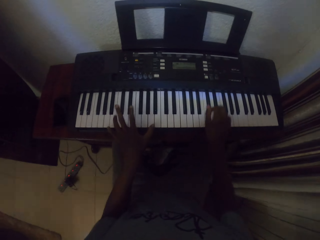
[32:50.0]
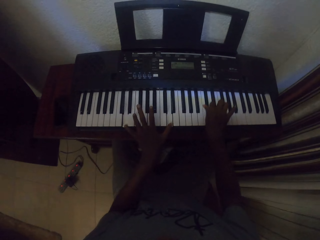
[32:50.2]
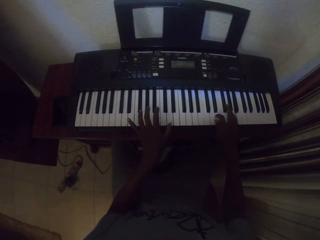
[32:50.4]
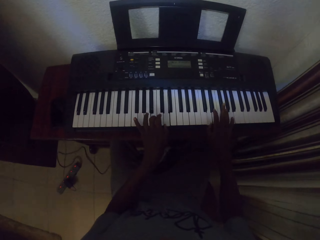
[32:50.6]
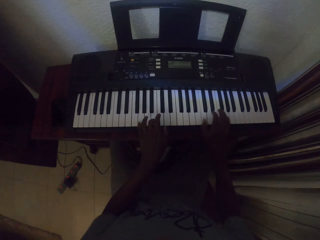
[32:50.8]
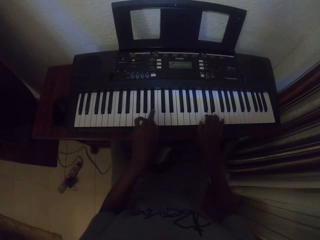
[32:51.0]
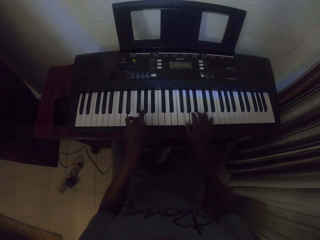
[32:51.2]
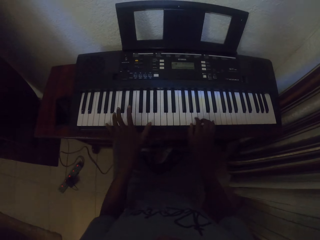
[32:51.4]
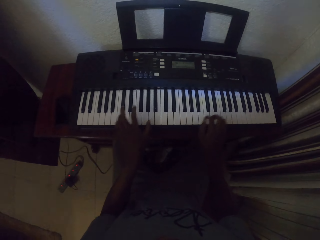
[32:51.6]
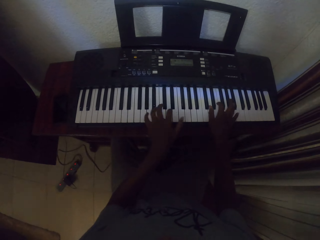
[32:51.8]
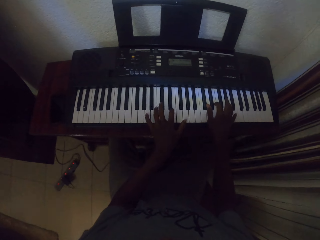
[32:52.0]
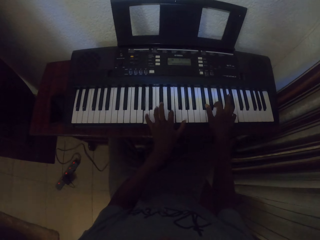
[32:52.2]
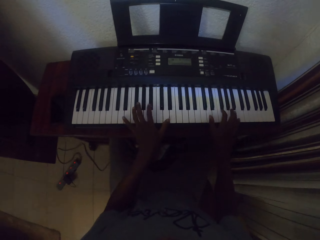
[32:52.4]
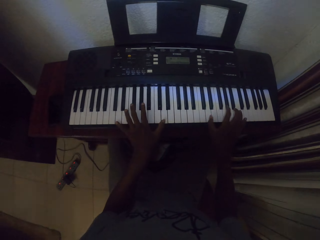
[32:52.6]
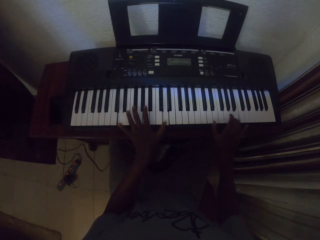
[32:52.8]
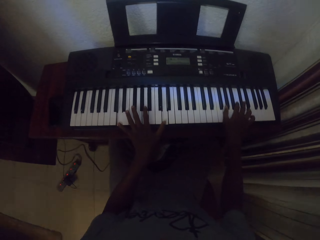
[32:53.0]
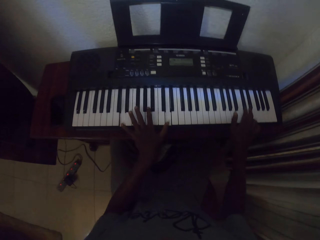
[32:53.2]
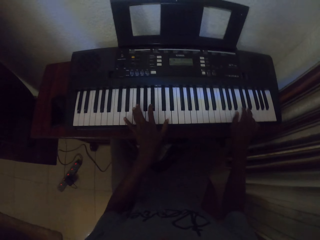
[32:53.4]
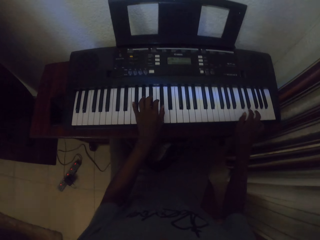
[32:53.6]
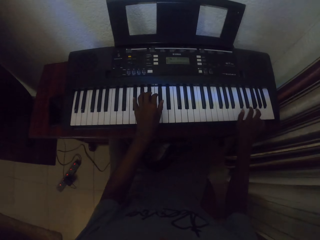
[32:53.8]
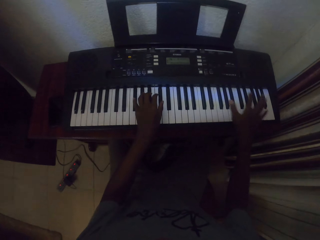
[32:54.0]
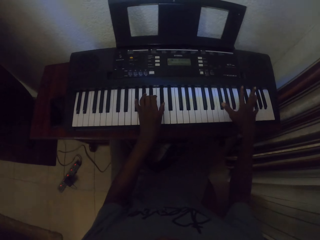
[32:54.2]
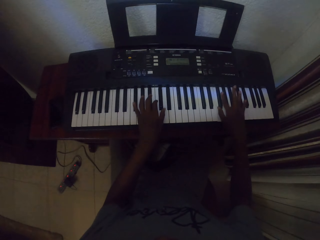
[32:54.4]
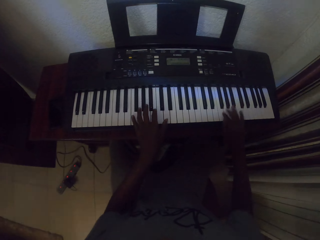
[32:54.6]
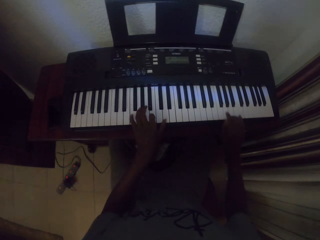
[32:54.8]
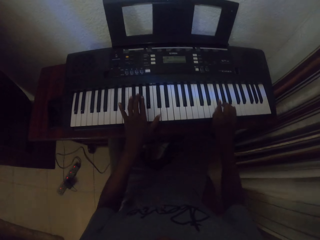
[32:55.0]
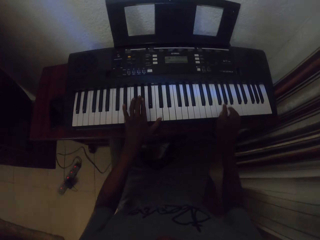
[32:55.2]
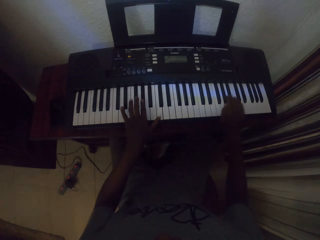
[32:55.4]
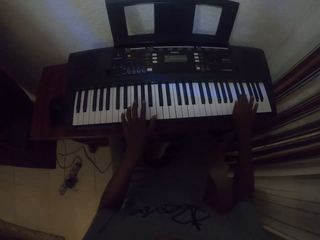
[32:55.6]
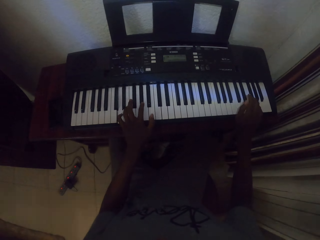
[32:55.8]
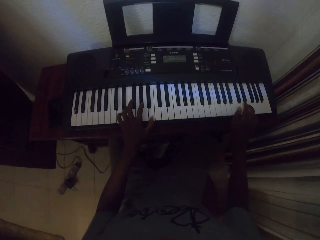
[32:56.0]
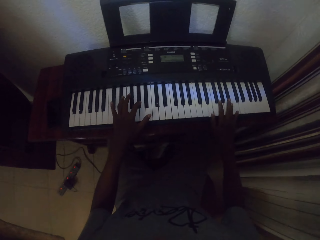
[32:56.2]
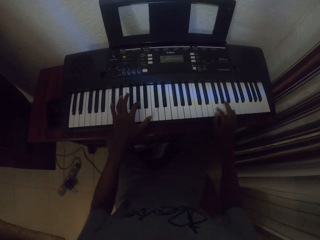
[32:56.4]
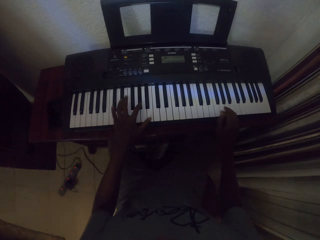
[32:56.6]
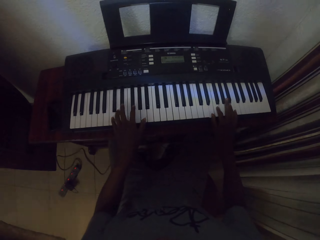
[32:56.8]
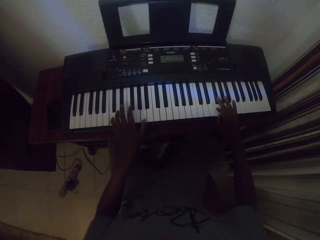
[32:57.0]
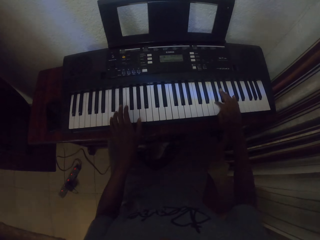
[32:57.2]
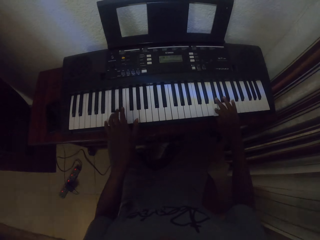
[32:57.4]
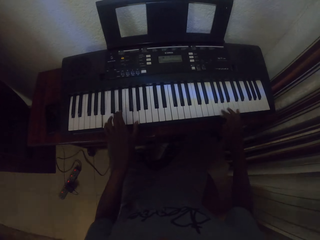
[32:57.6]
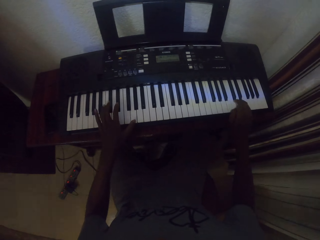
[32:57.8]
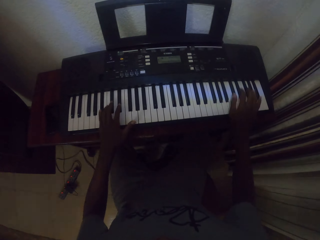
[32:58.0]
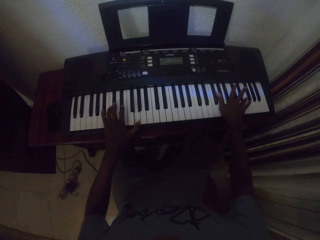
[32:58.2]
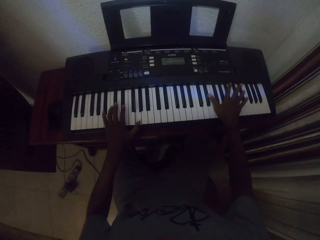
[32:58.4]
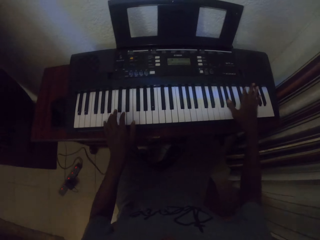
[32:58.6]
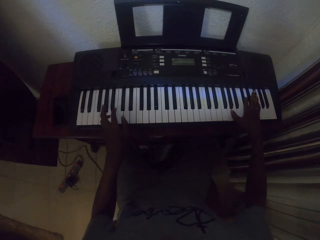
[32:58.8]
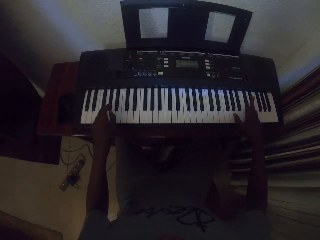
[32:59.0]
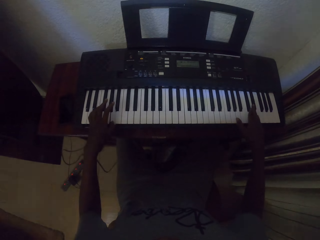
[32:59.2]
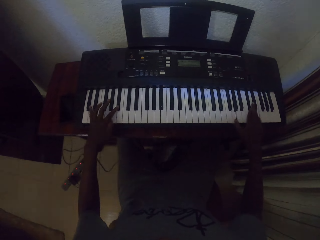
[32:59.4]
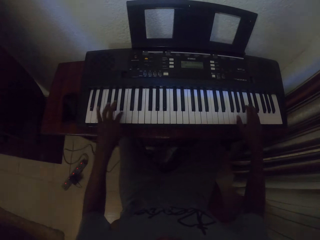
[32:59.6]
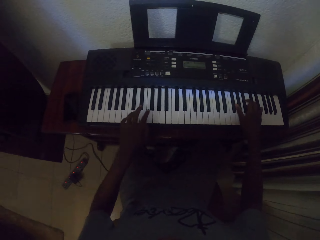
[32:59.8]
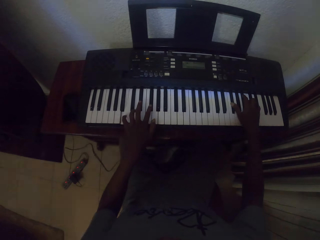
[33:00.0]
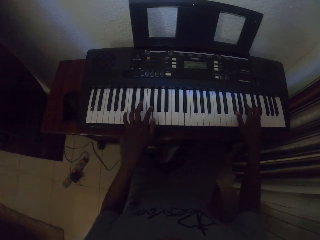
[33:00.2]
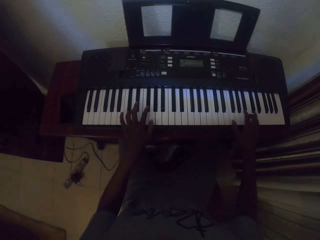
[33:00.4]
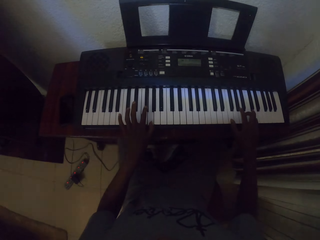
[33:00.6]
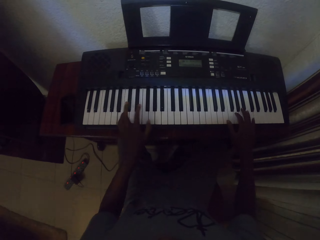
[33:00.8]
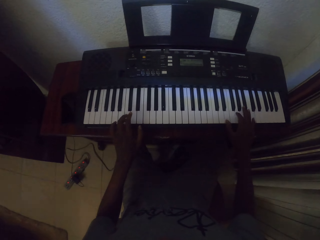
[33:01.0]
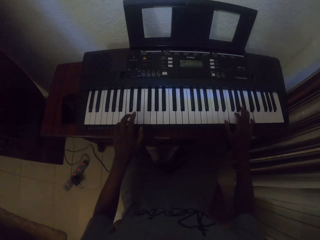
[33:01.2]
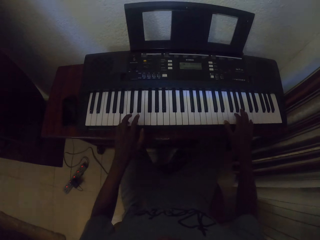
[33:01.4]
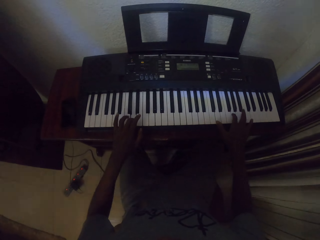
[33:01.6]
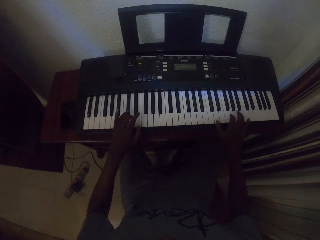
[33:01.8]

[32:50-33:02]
The camera wearer plays the piano with both hands repeatedly.

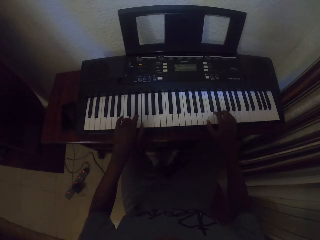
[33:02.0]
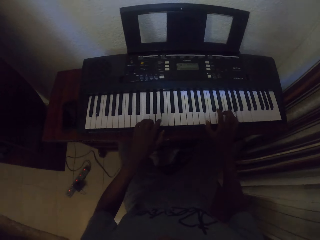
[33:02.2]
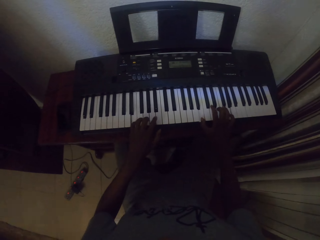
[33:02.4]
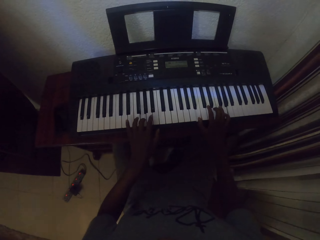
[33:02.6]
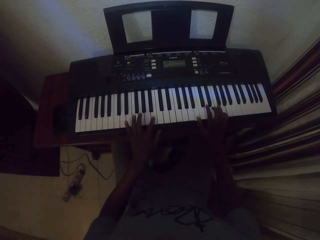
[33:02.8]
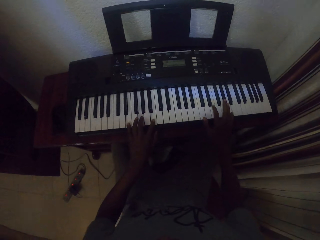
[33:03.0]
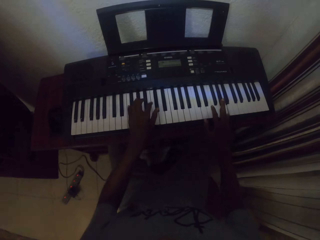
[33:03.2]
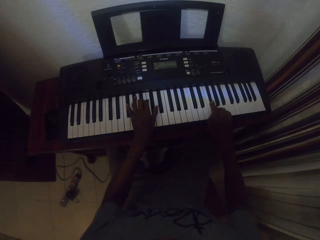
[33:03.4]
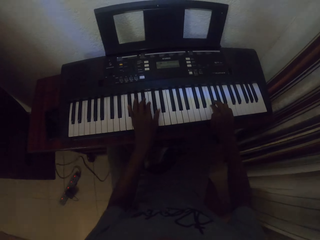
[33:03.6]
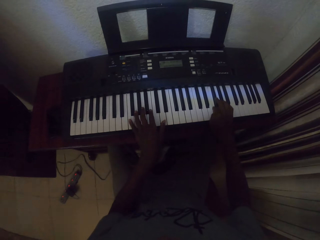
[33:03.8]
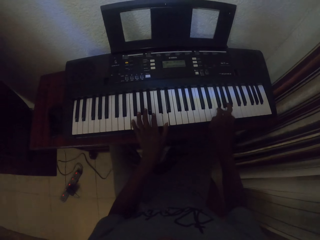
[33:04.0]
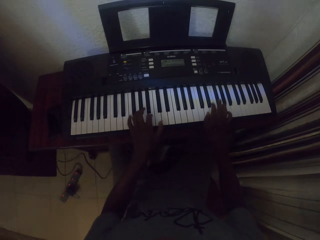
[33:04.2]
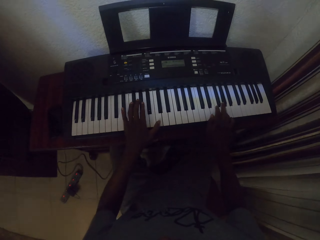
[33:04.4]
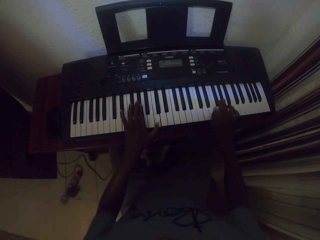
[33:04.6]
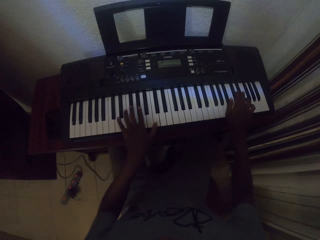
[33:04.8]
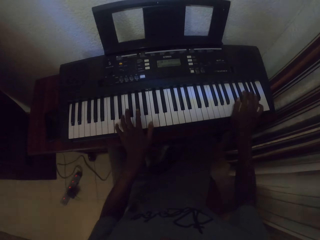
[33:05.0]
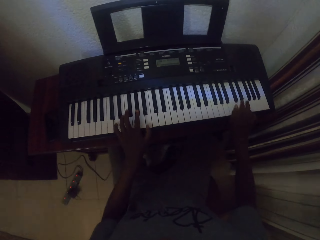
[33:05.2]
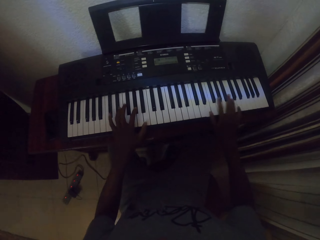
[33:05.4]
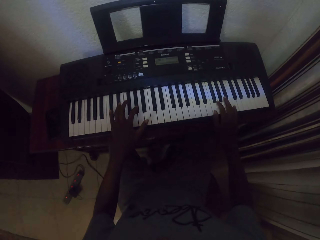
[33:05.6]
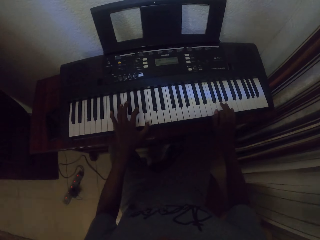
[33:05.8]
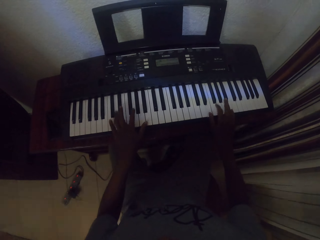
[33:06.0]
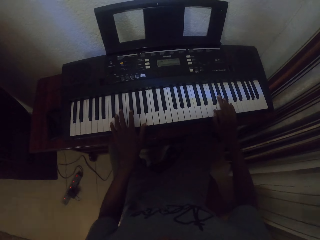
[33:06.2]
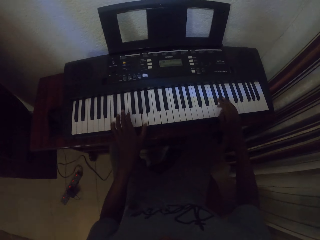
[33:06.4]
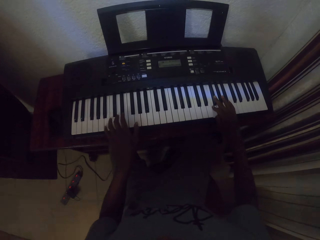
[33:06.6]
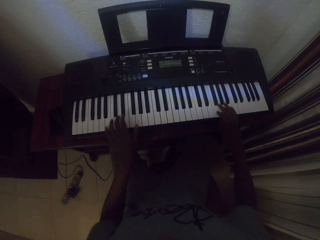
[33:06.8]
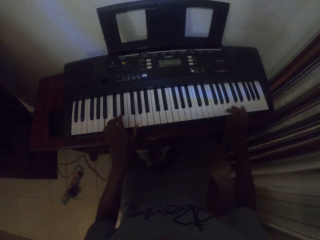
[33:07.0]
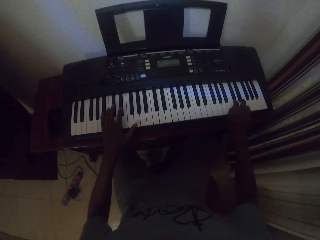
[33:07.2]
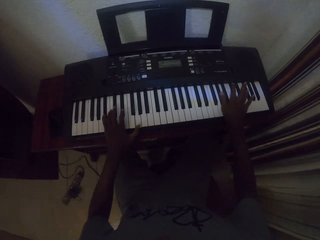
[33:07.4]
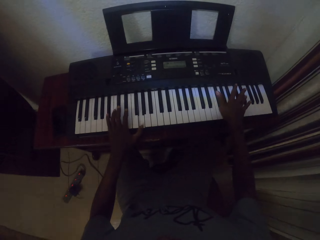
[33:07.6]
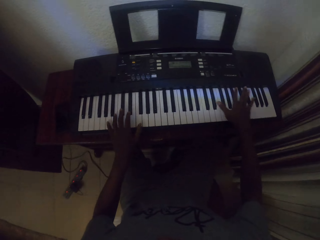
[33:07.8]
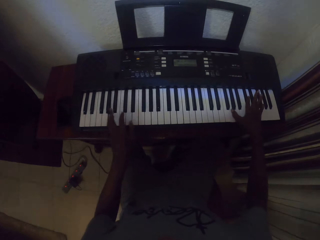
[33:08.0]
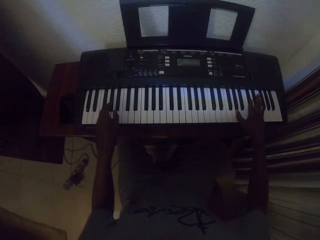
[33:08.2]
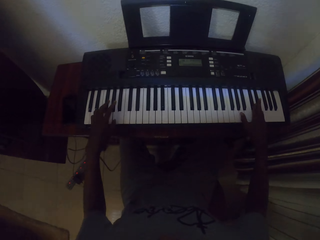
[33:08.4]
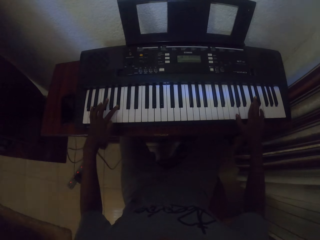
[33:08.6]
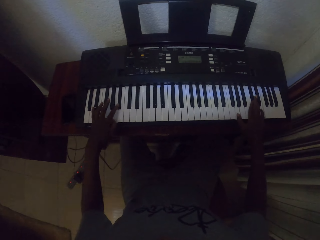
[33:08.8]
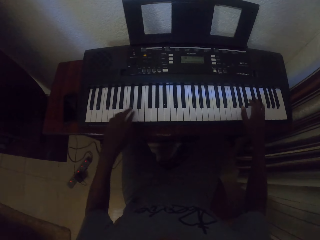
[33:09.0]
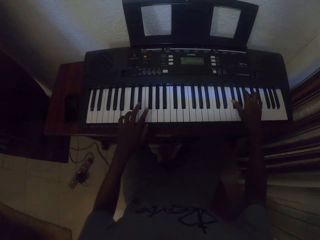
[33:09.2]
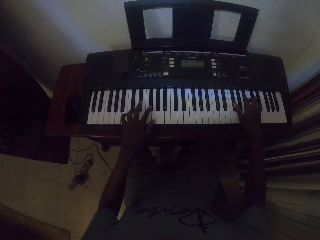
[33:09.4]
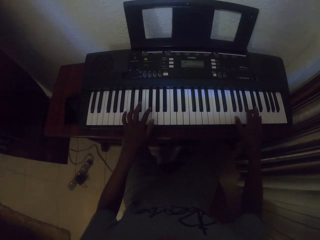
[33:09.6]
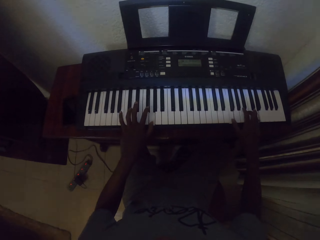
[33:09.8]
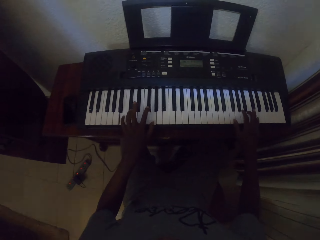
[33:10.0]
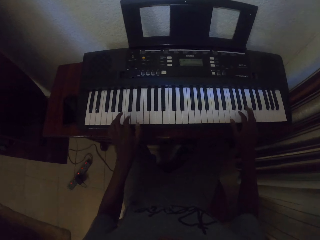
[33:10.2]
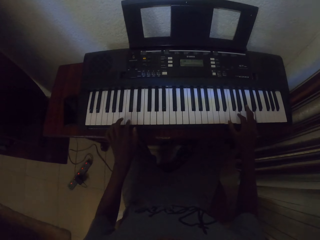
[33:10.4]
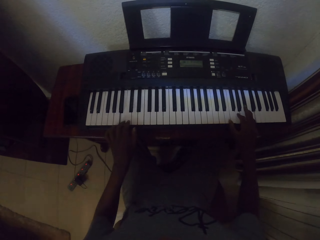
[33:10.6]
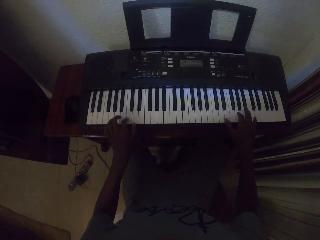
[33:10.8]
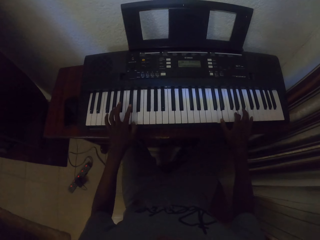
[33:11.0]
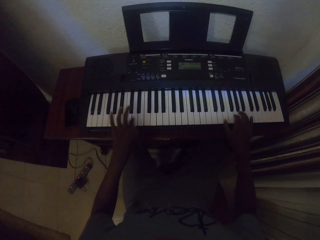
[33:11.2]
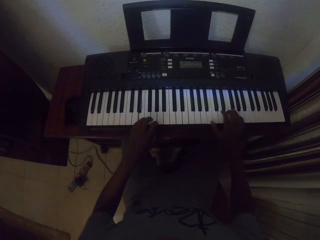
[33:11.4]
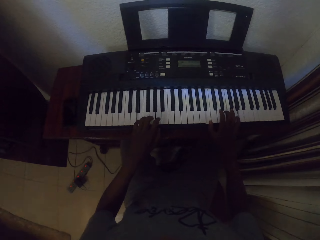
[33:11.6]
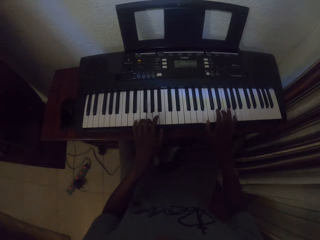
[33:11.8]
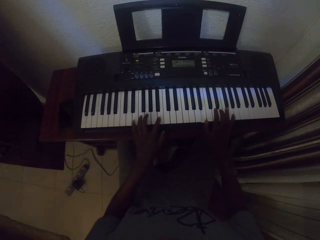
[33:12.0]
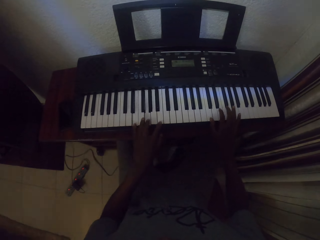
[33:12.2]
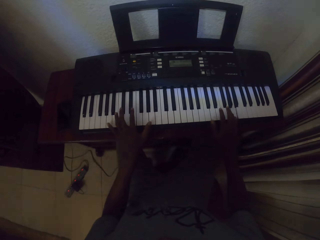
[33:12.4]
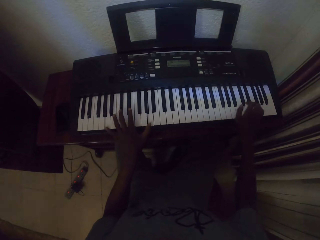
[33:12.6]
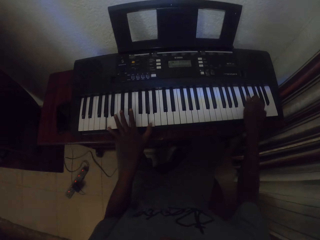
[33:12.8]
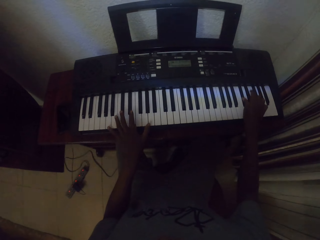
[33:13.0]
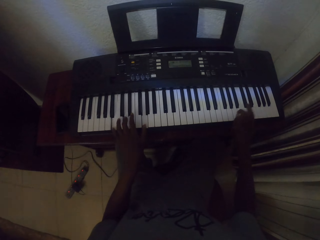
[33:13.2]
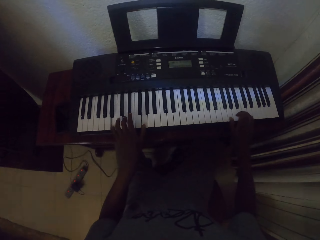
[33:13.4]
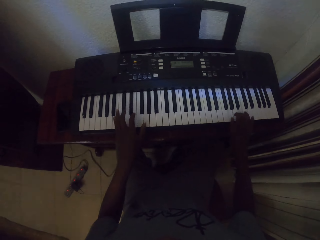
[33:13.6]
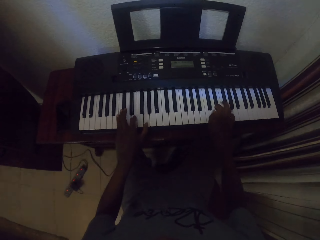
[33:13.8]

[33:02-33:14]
The camera wearer plays the piano with both hands. They play the piano with both hands repeatedly.
